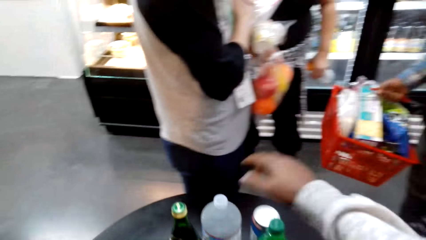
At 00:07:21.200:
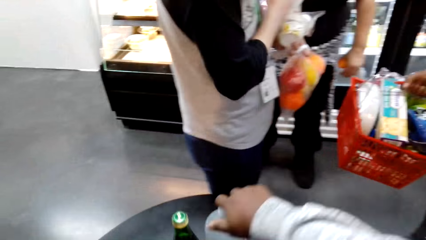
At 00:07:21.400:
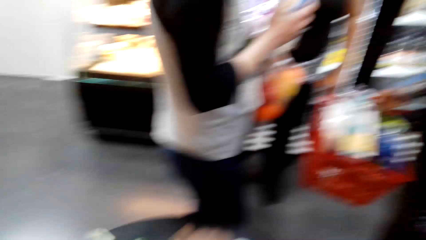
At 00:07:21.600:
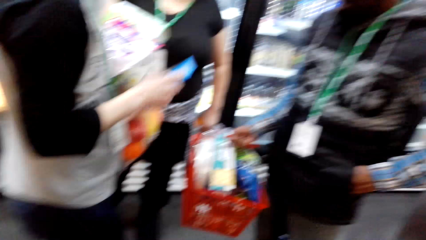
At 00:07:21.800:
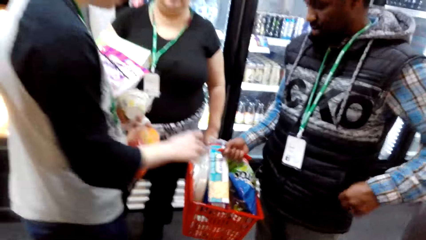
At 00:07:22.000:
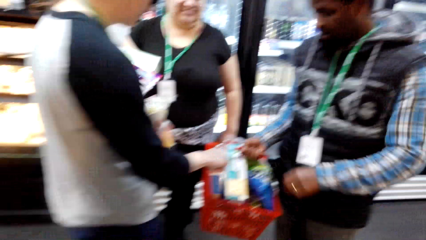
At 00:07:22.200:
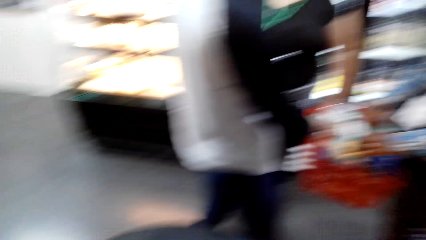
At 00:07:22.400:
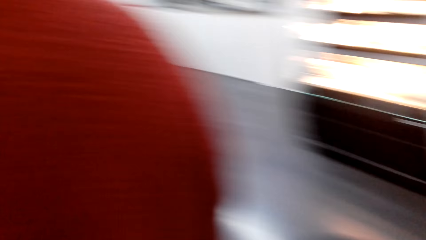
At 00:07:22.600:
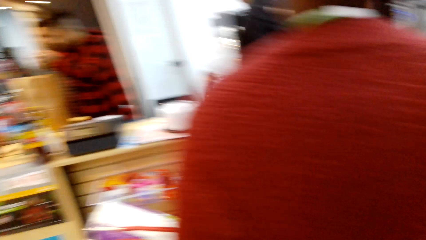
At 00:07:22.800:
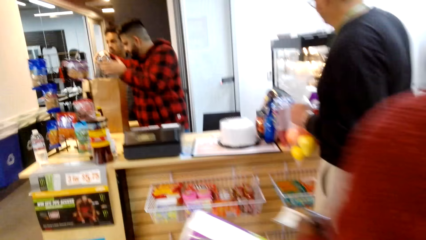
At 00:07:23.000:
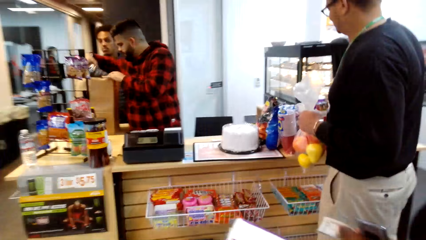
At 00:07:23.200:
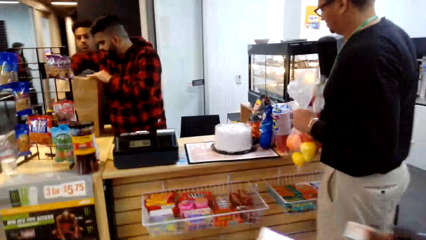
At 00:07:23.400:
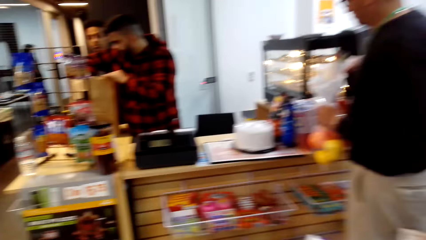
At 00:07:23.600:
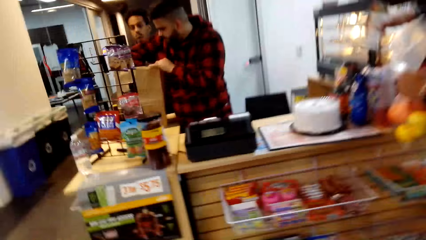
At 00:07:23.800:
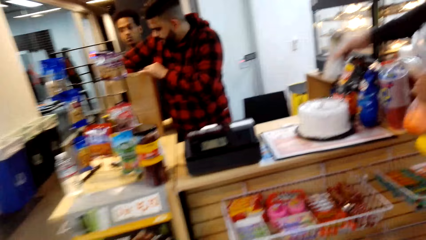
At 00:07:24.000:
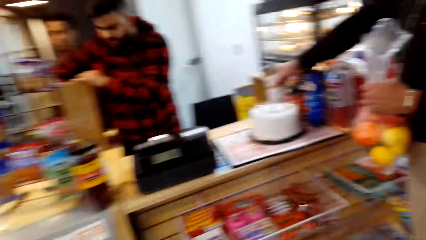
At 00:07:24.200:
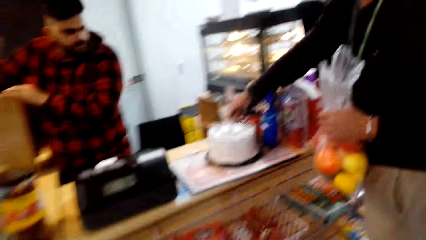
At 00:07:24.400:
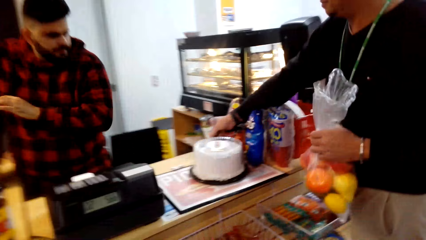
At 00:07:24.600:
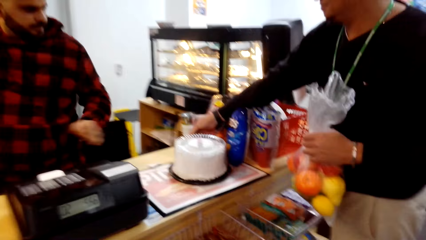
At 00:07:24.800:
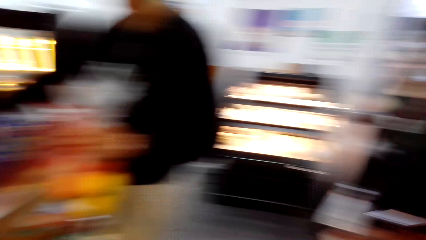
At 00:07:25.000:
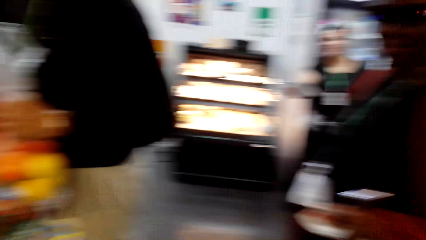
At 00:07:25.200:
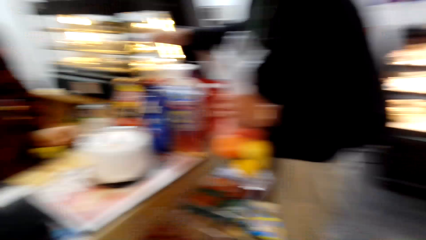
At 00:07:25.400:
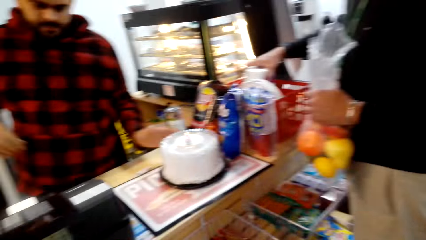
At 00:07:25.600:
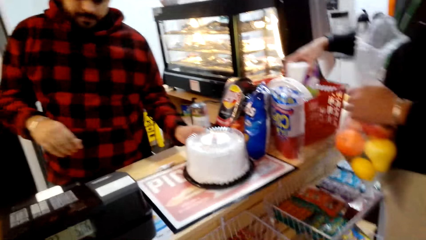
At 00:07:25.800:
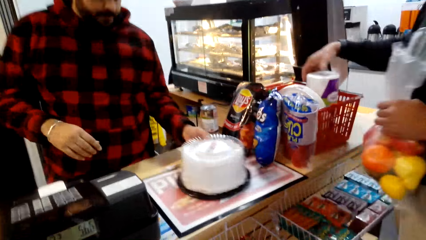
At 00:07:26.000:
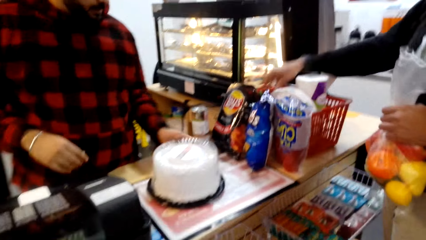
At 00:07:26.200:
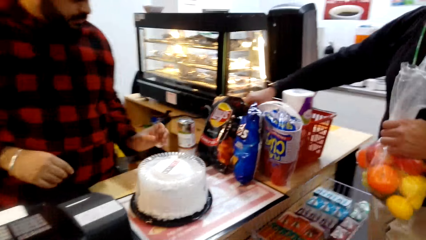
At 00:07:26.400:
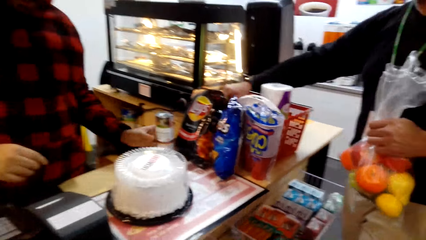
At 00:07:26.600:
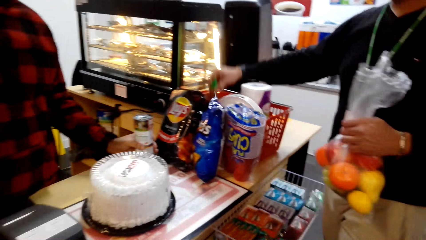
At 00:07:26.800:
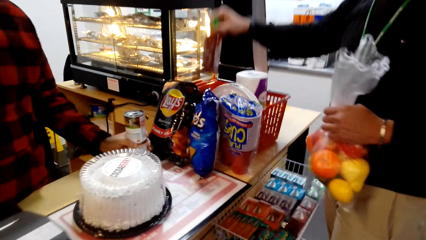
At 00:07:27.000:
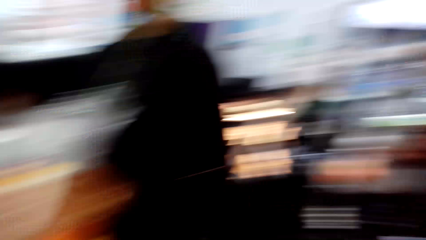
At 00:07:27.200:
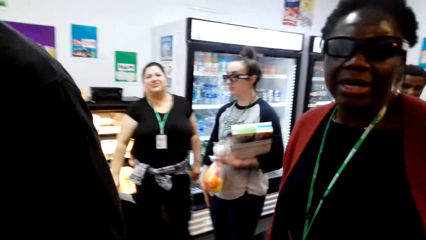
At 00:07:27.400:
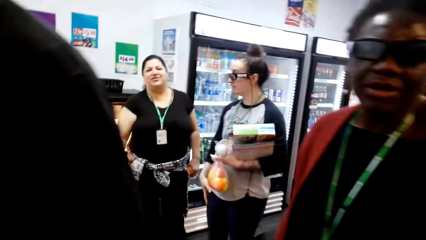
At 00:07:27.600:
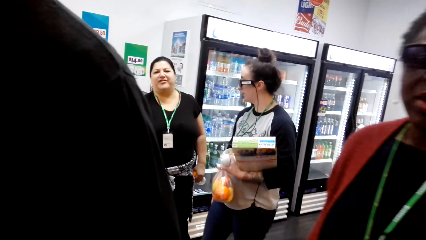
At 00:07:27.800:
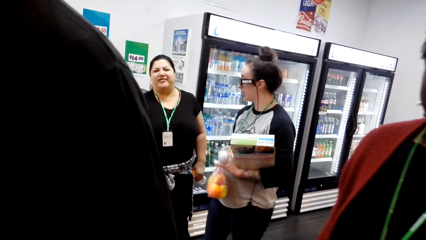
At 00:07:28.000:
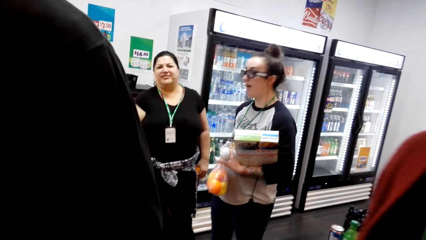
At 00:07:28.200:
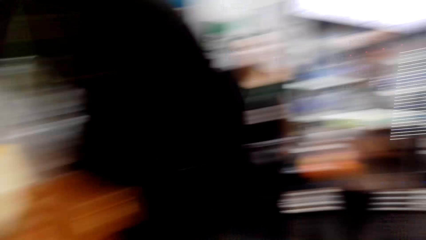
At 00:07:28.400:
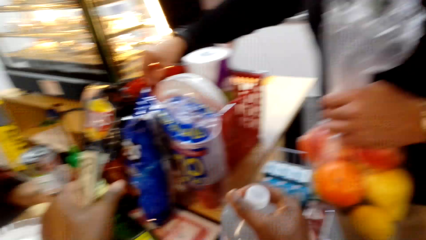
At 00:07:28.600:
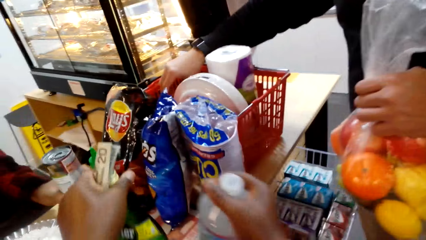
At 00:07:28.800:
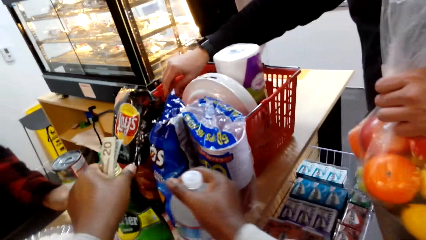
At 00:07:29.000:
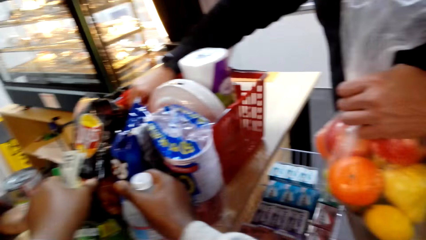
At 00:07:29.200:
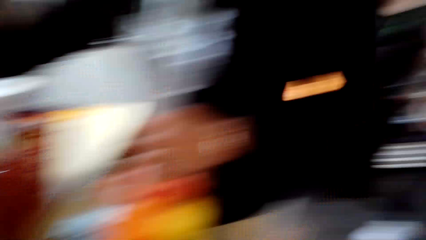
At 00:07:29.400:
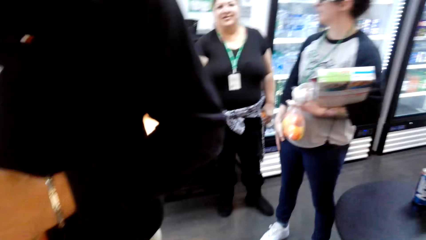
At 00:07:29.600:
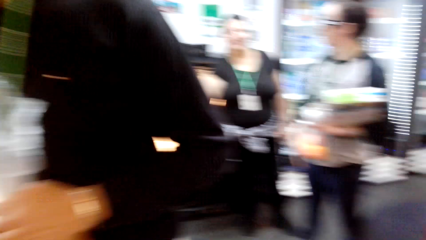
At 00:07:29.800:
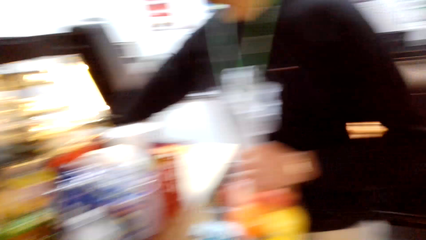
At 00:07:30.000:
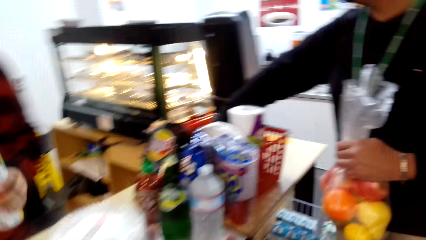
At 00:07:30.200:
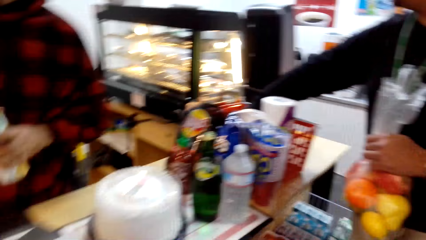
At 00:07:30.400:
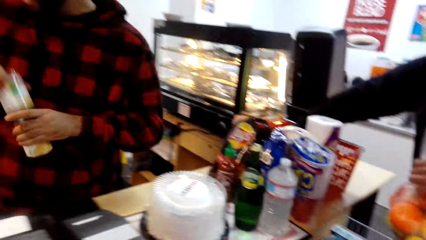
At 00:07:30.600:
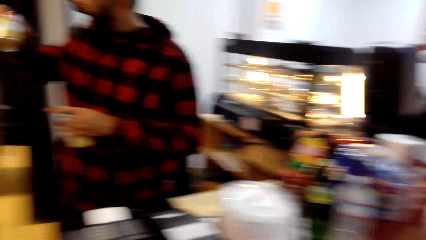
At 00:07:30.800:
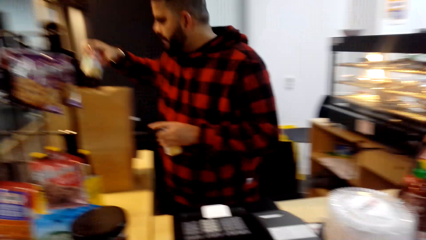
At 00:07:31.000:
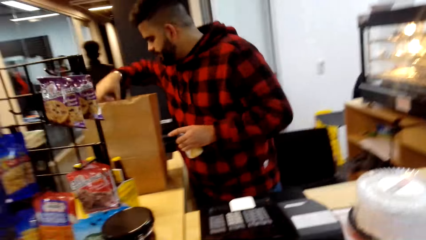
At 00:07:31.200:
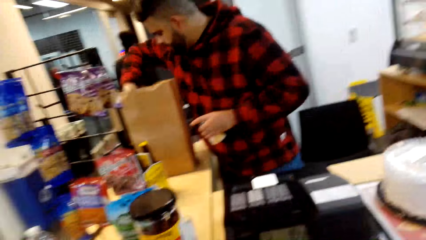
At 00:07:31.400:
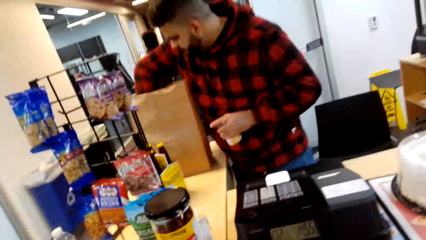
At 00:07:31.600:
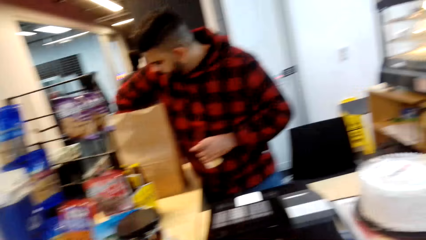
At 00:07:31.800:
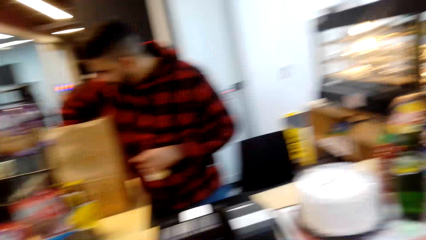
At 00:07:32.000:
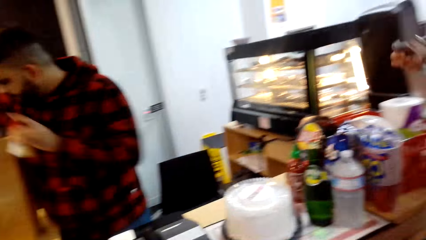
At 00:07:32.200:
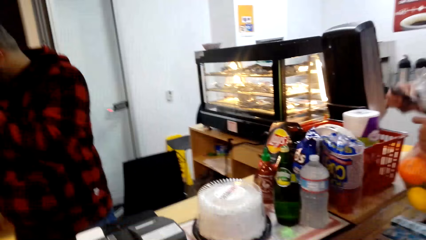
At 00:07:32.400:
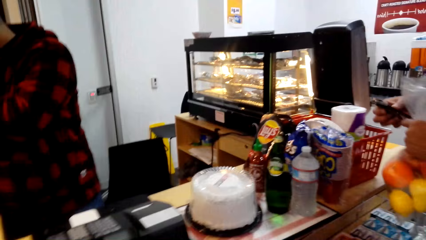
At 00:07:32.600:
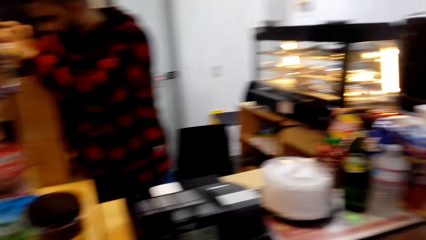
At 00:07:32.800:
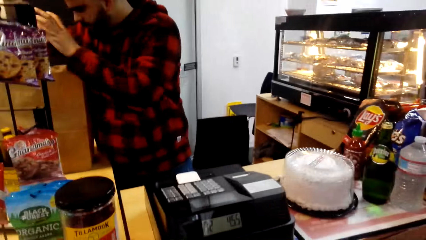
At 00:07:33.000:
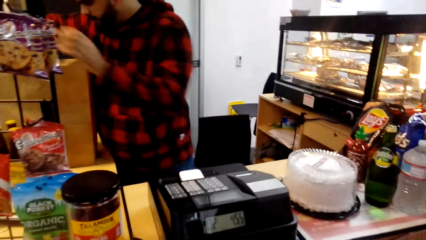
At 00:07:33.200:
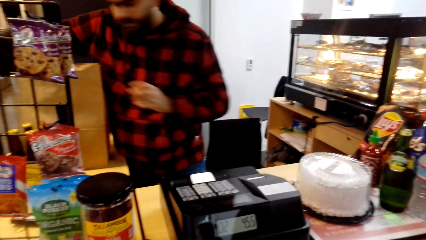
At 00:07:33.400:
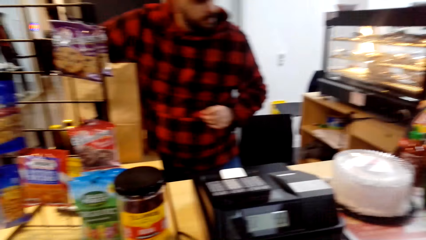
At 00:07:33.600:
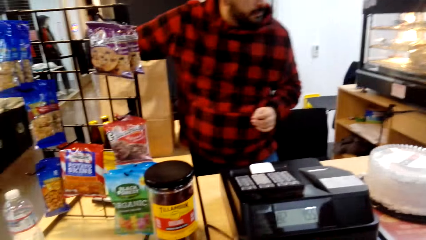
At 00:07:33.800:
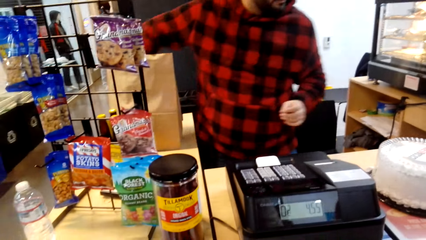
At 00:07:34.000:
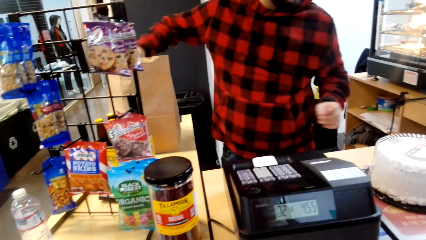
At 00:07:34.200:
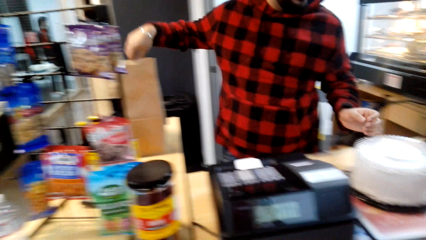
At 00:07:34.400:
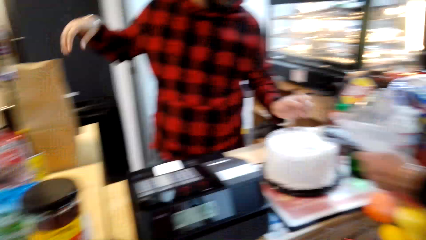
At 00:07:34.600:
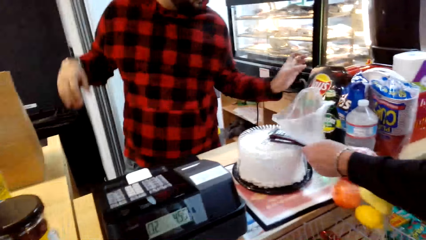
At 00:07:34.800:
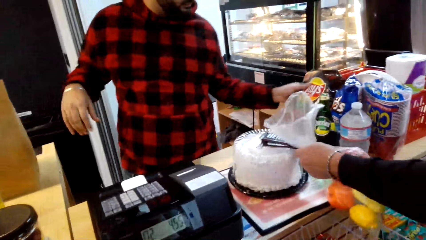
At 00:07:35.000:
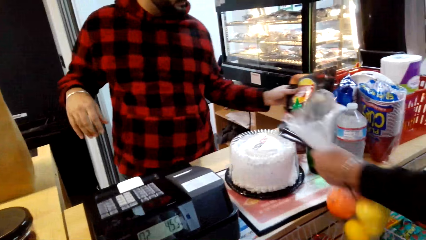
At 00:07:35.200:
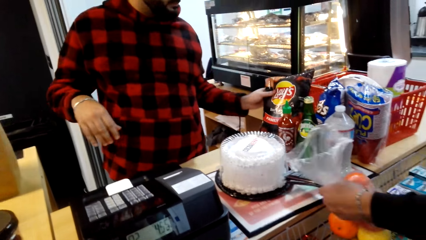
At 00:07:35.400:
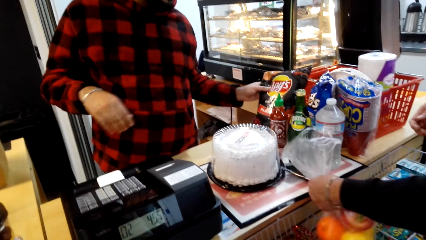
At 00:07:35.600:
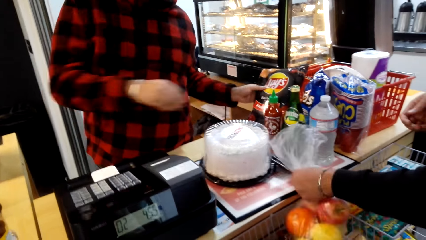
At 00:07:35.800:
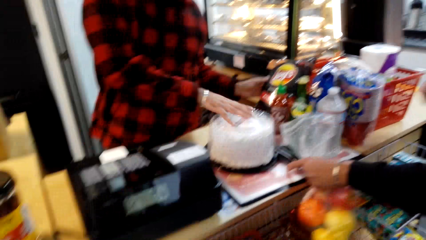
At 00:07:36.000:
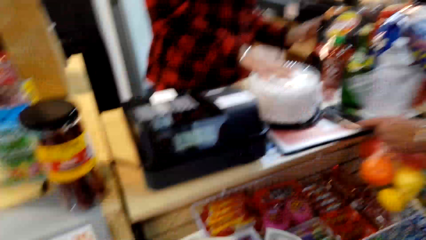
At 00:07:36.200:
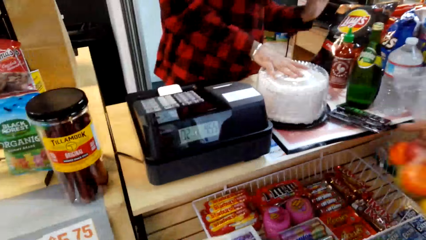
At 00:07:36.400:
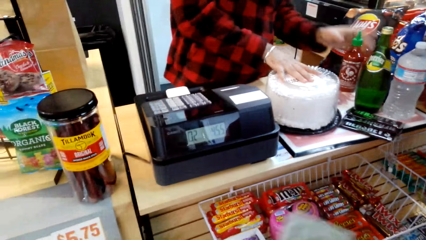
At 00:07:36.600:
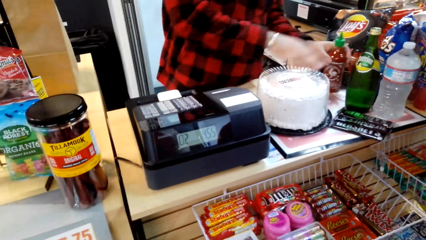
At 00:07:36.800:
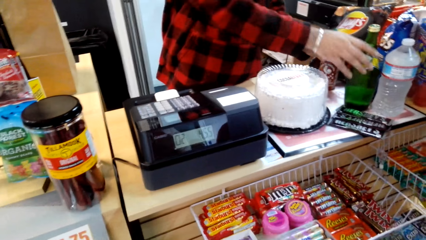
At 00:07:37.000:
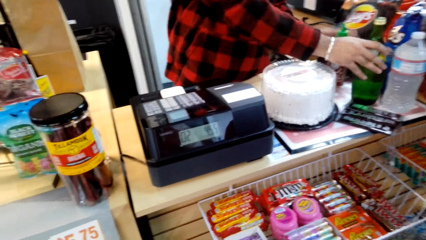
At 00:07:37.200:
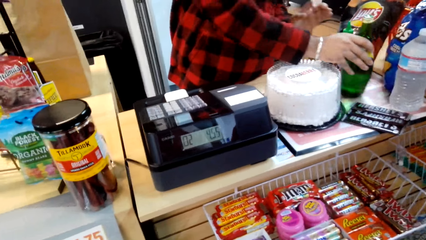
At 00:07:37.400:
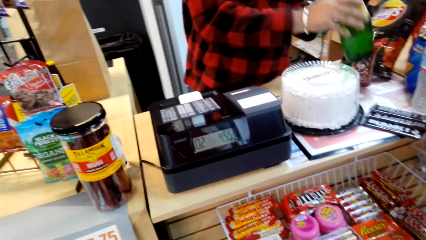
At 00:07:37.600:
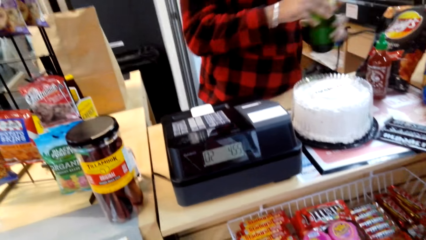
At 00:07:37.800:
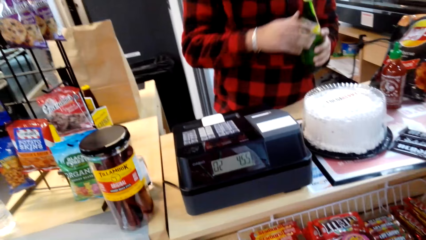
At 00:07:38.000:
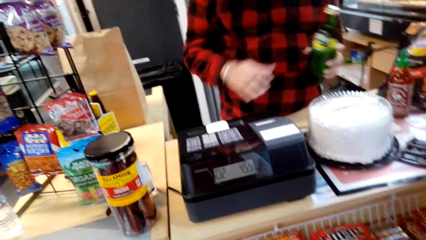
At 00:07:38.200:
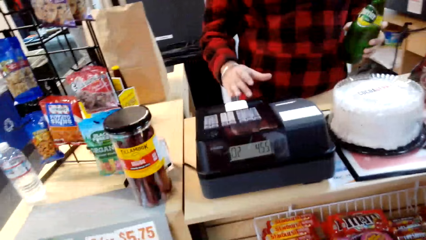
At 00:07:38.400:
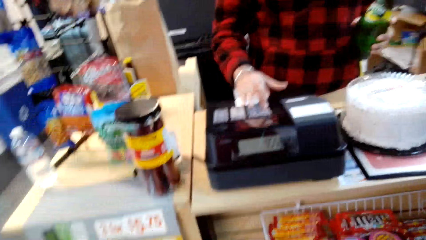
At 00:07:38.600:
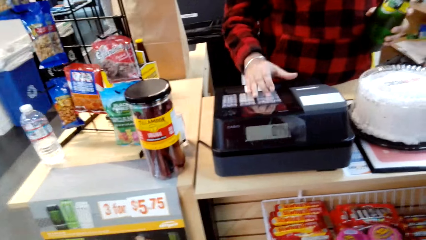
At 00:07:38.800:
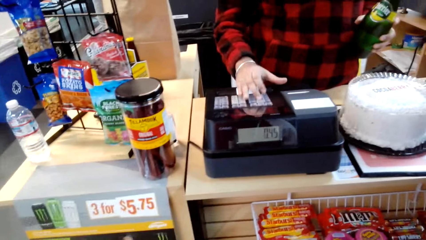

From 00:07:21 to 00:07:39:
The camera wearer grabs drinks on the table. They walk back to the counter. A man holds nylon paper with fruits. The cashier packs the salads. The man holds the nylon paper with fruits. The camera wearer dialogues with a woman. The cashier moves the cake. The man holds the nylon paper with fruits. The camera wearer dialogues with the woman. The man holds the nylon paper with fruits. The camera wearer puts the drinks on the counter and dialogues with the woman. They dialogue with the woman and turn around. They dialogue with the woman. The cashier packs something inside a paper bag. The cashier presses buttons on the cash register and holds a drink.
